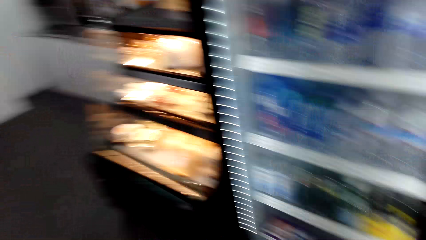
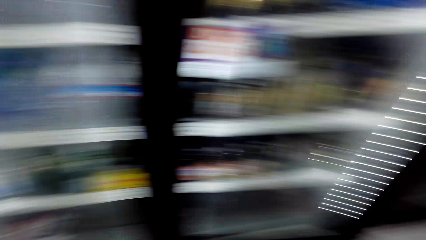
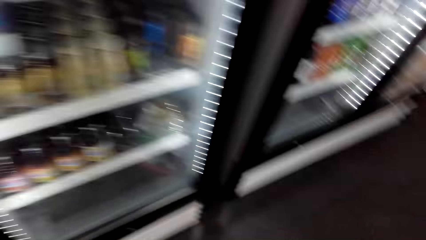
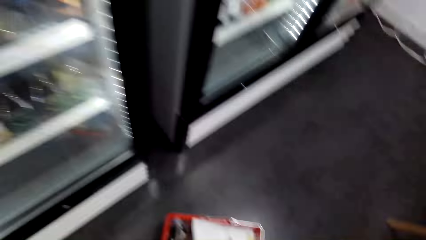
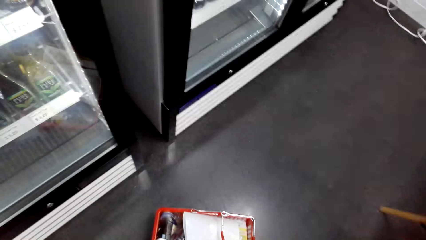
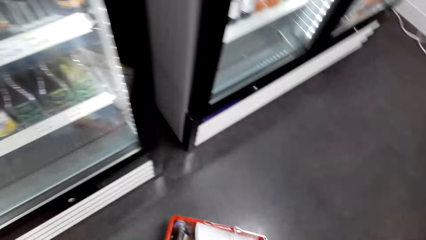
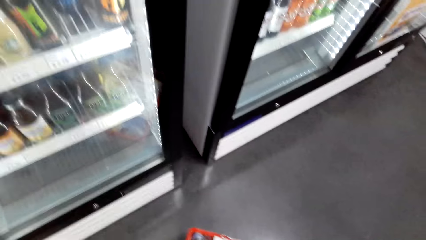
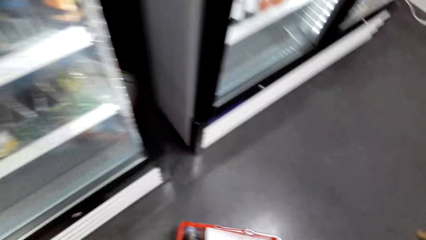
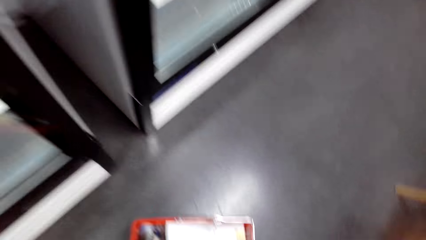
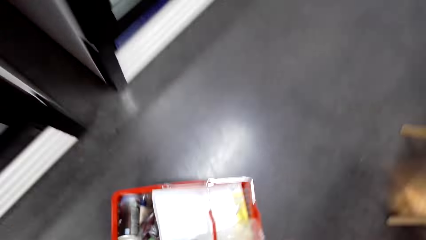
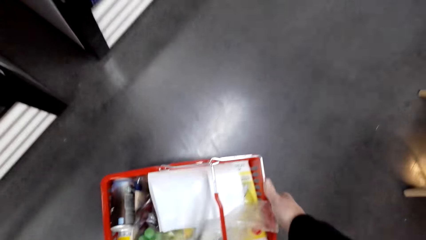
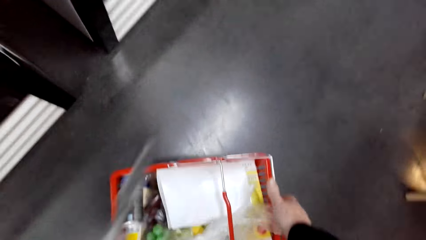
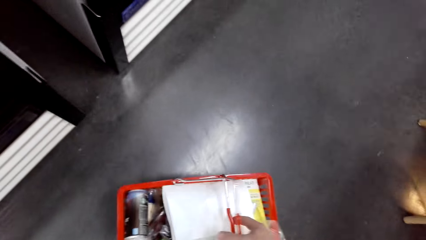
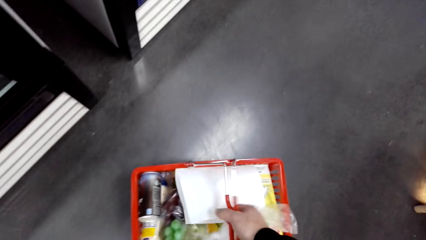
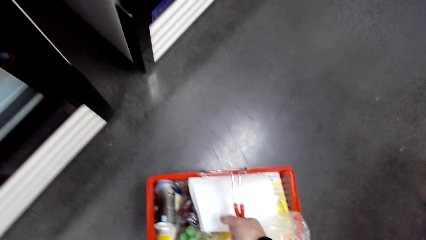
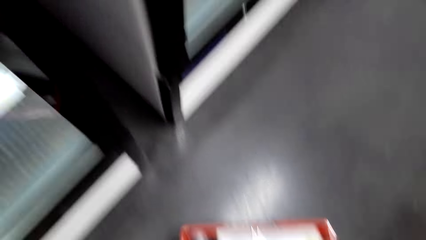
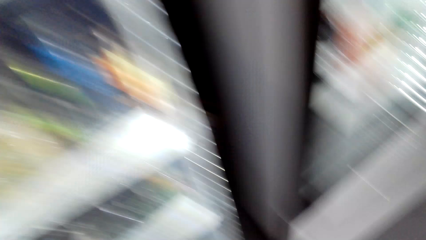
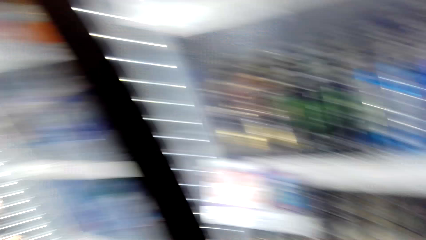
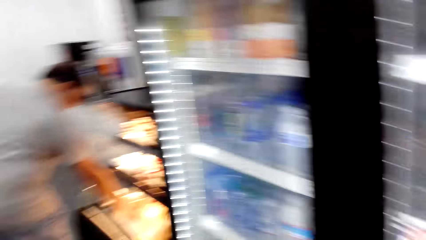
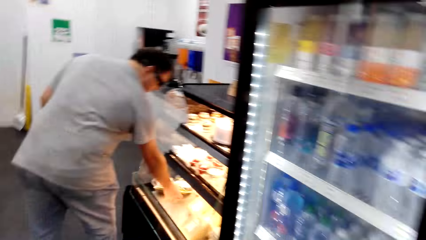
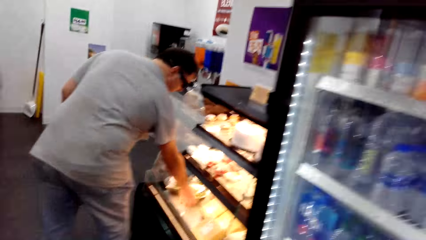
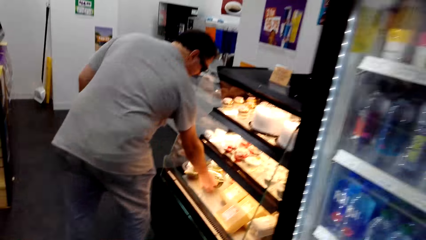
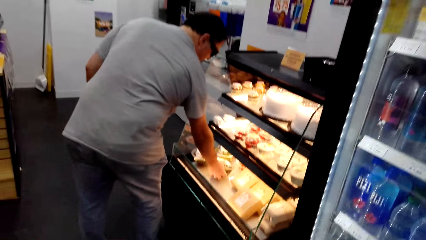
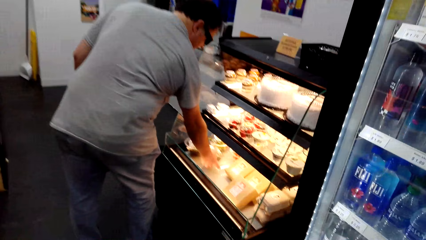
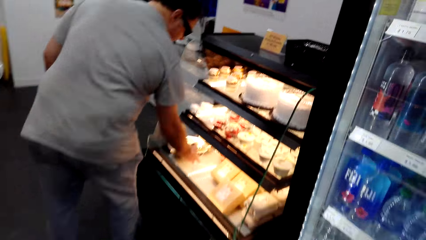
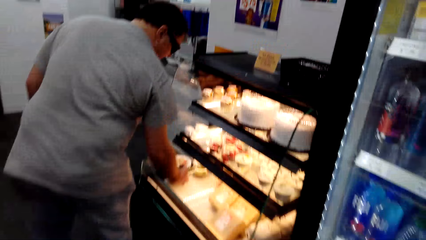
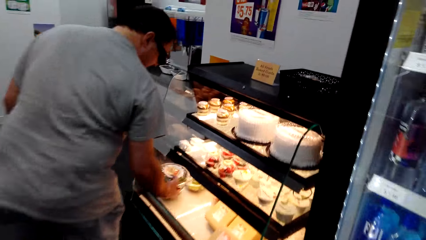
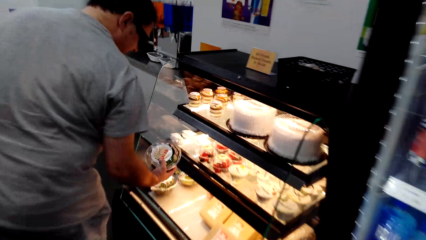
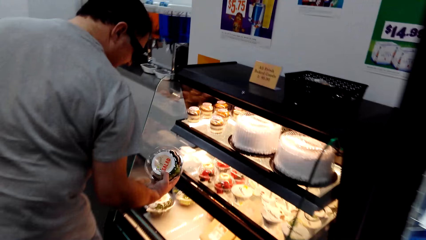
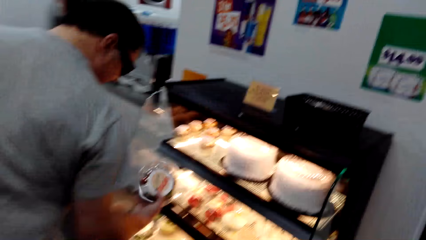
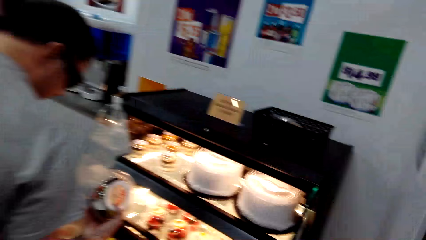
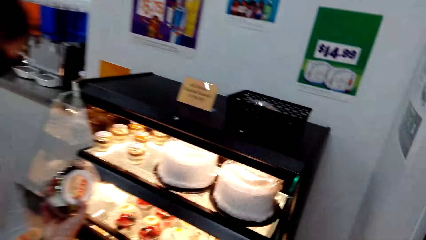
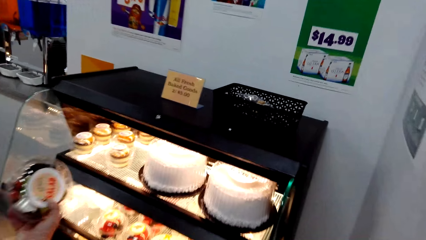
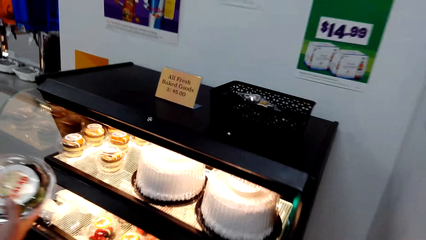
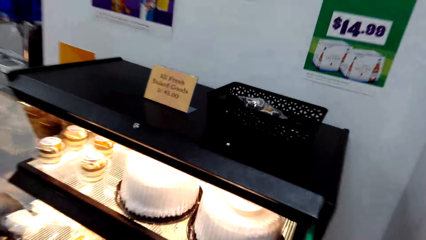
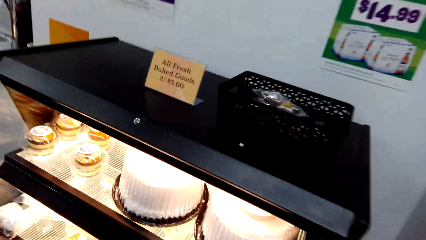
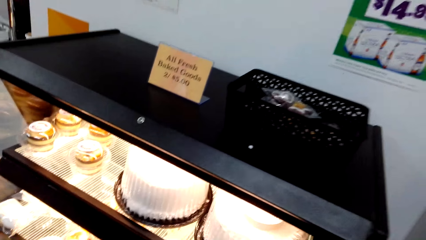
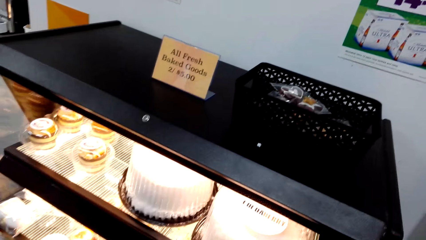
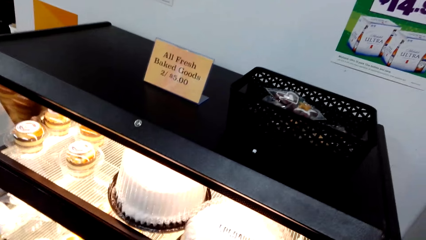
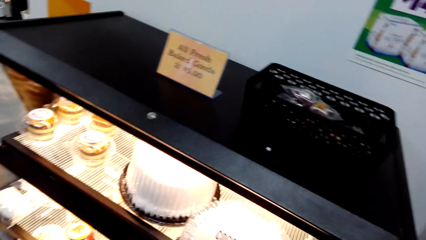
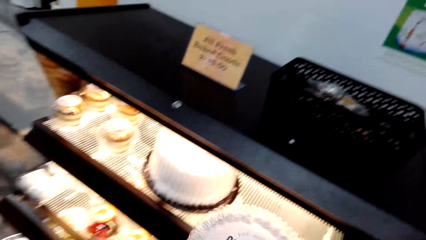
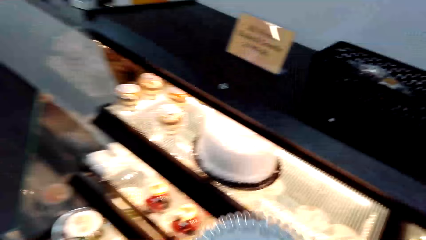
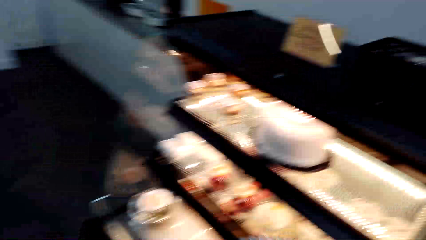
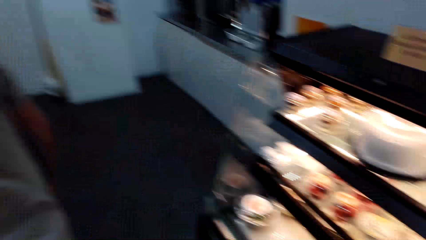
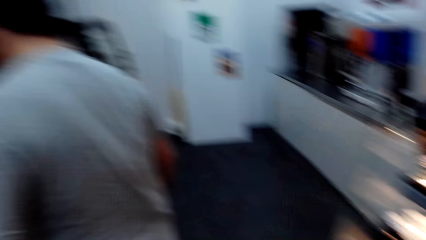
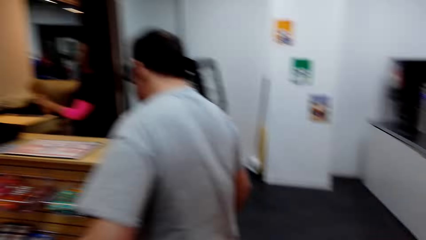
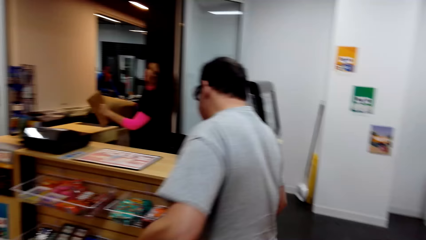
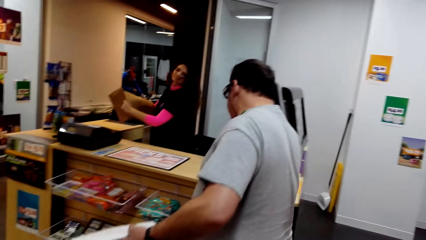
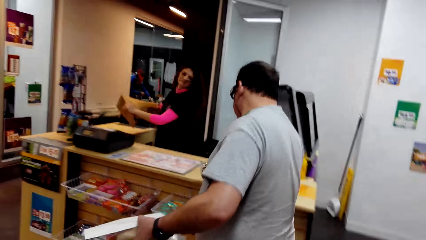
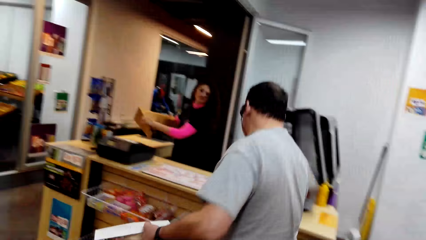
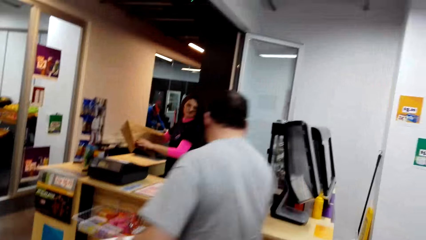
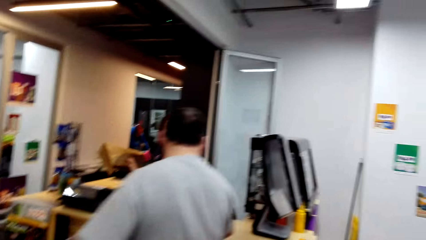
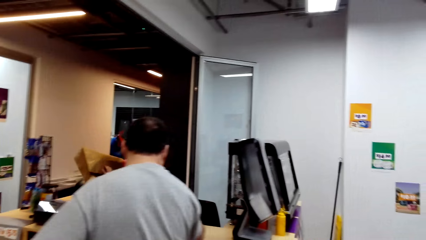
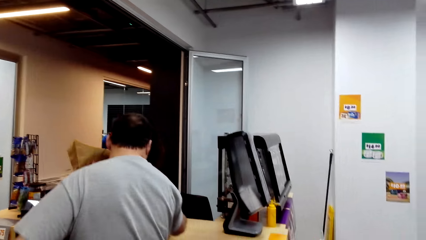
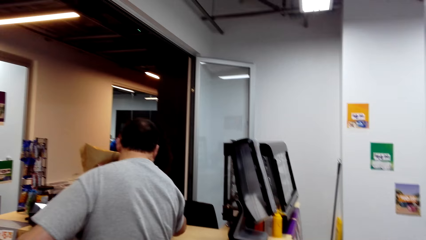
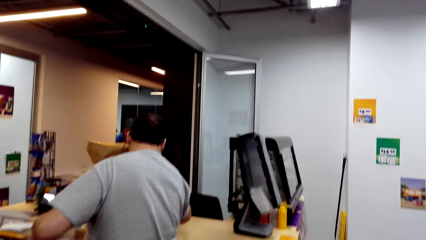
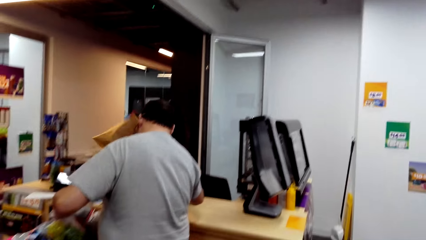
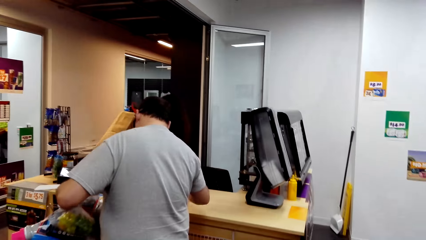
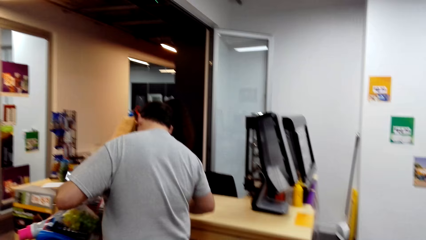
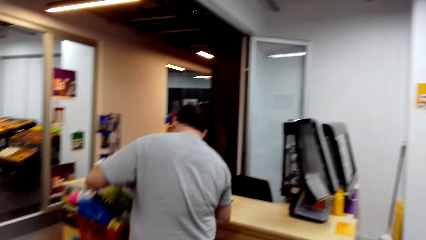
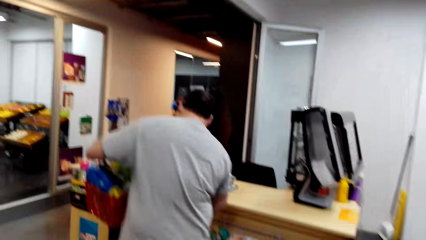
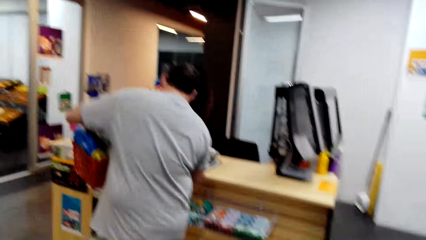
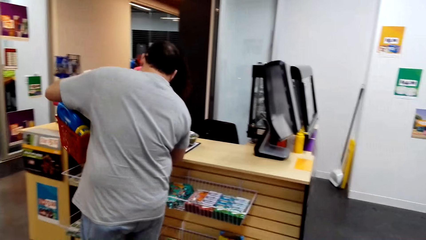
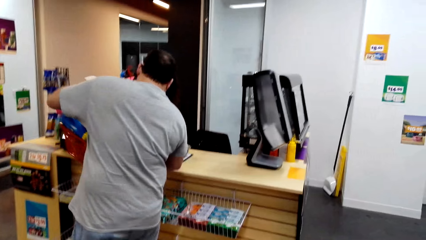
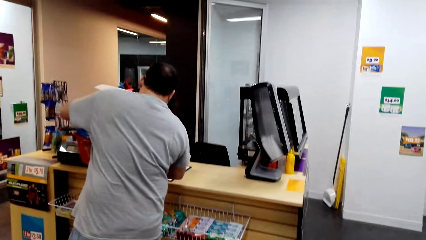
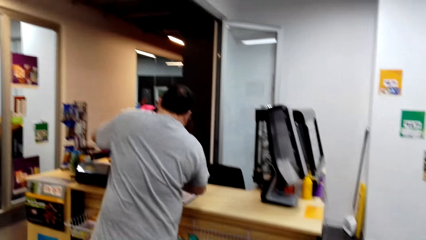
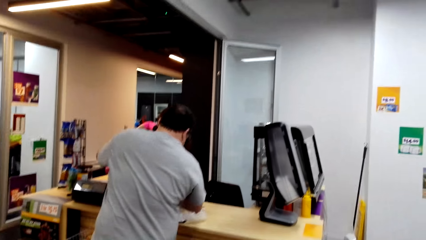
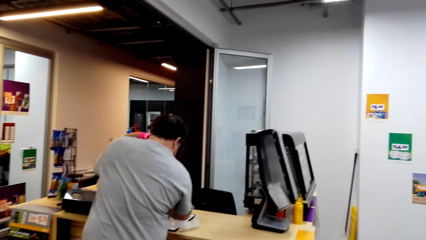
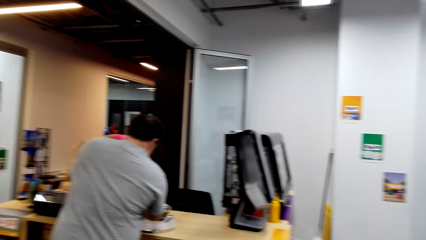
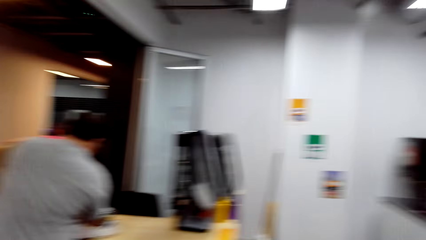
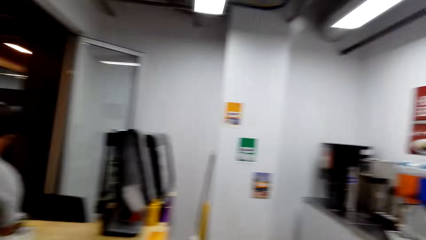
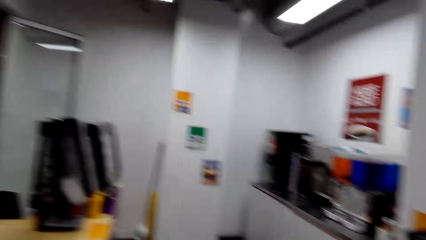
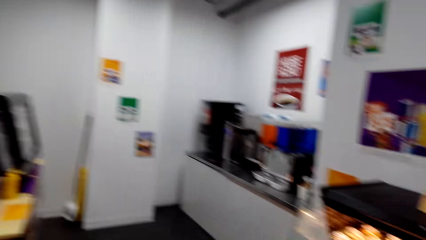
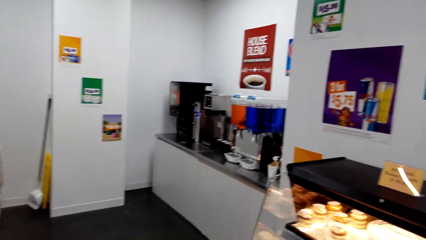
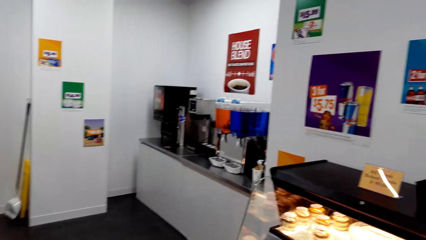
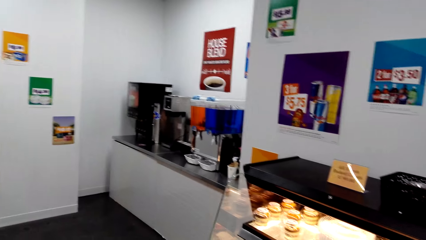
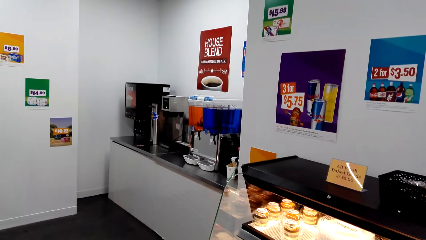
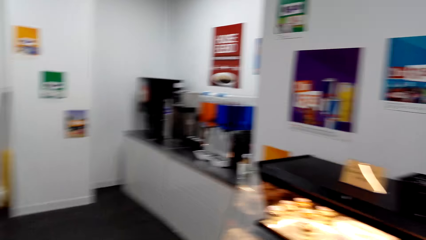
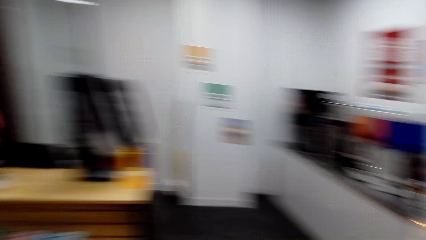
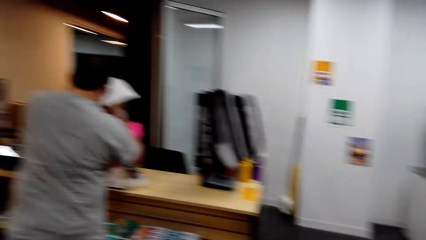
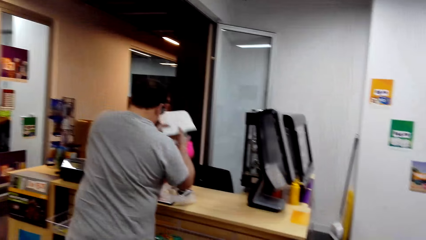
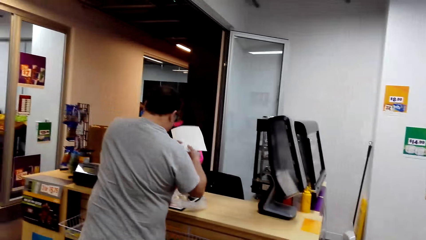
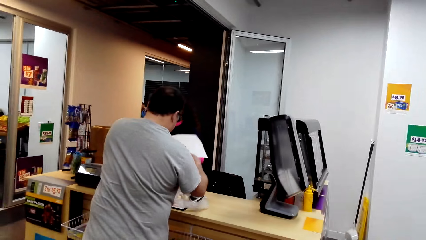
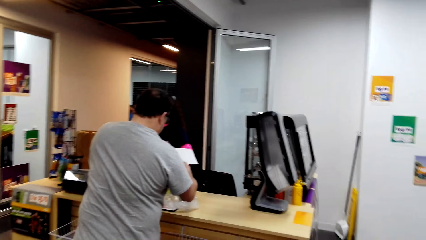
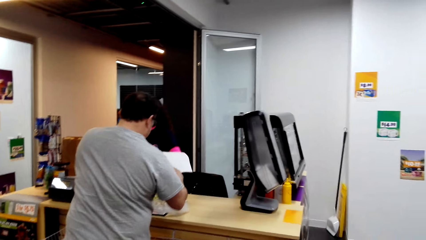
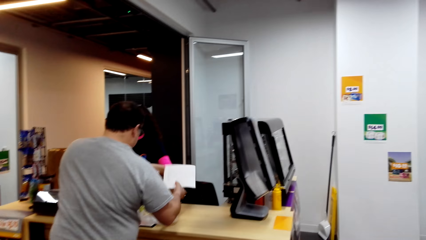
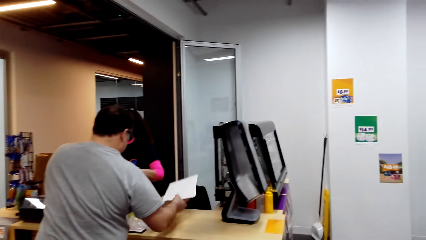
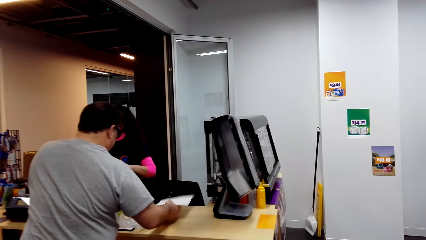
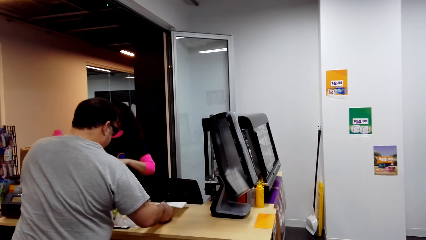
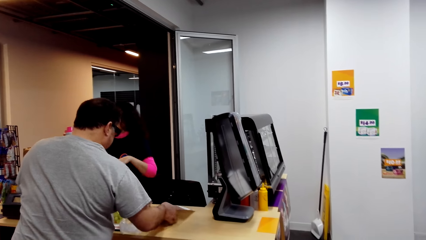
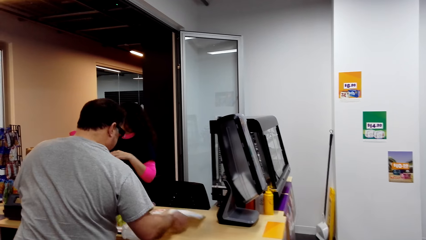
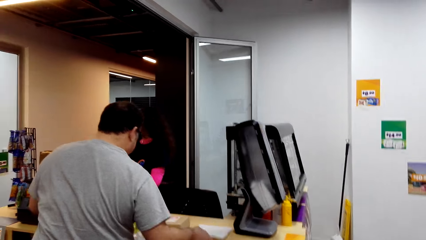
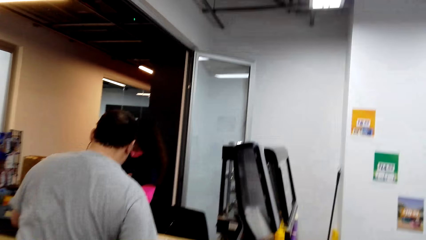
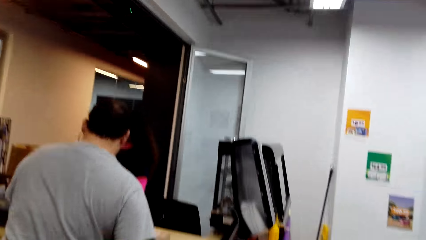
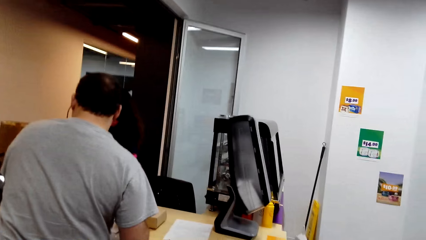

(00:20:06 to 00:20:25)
The camera wearer looks around. They carry the basket trolley with the right hand. They walk close to the cake. They walk ahead. They take the cake. They walk towards the cashier. They look around. They walk ahead.
